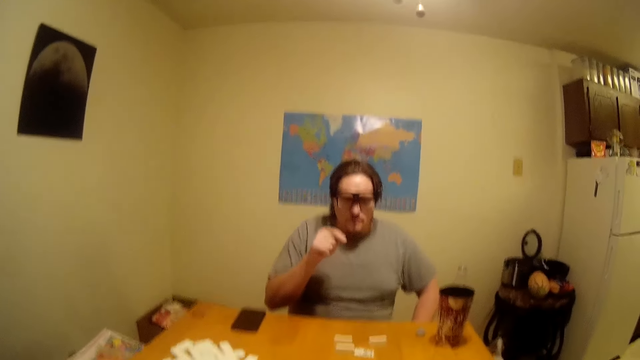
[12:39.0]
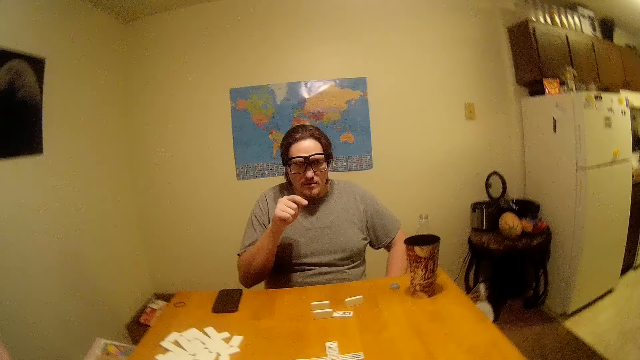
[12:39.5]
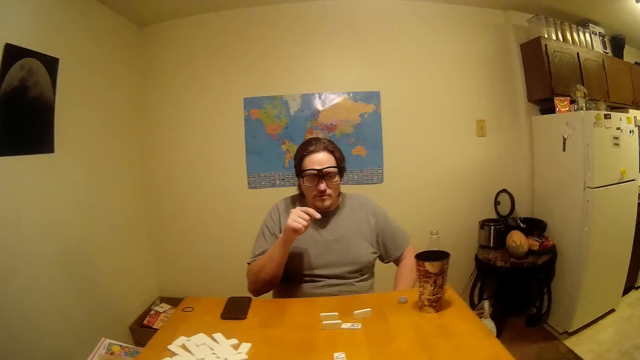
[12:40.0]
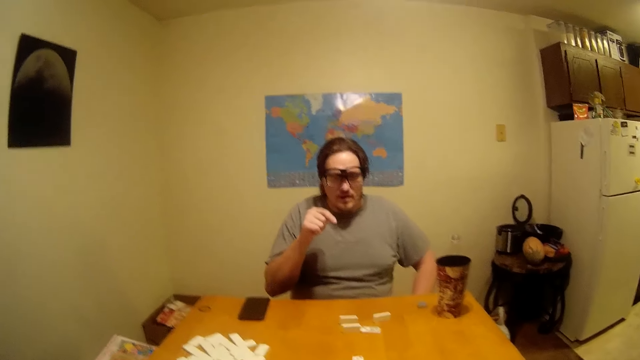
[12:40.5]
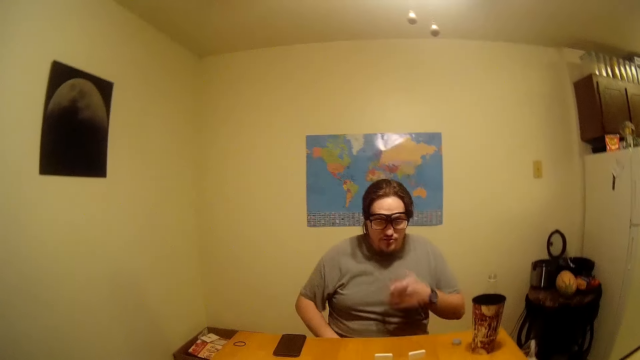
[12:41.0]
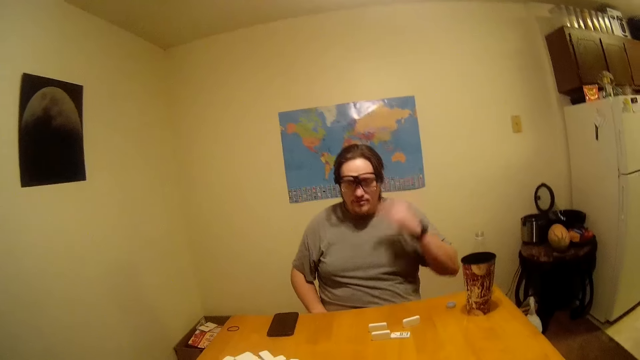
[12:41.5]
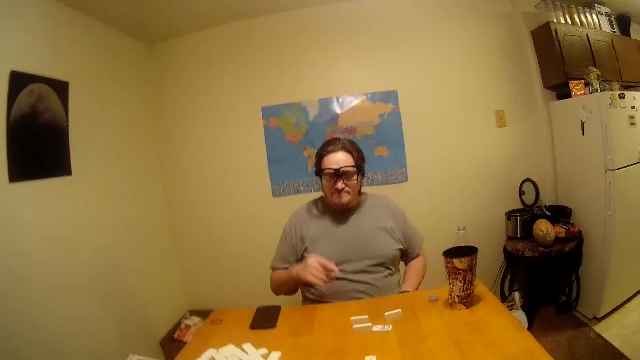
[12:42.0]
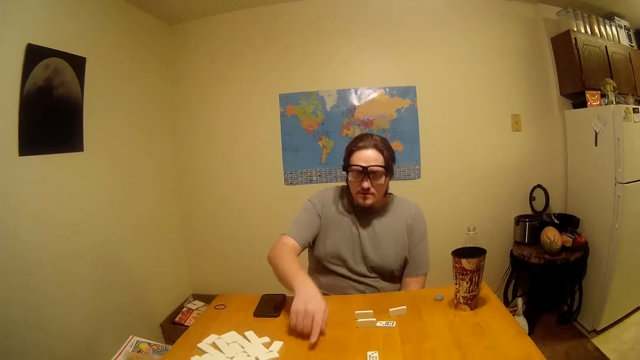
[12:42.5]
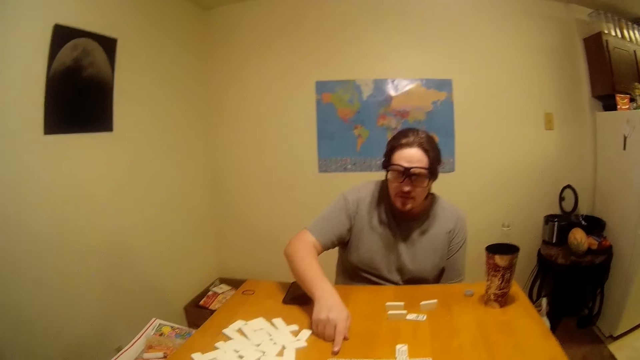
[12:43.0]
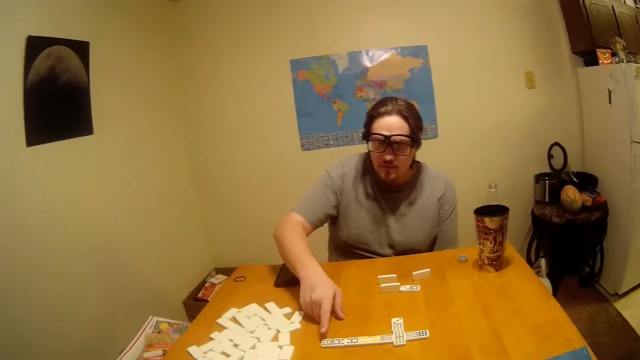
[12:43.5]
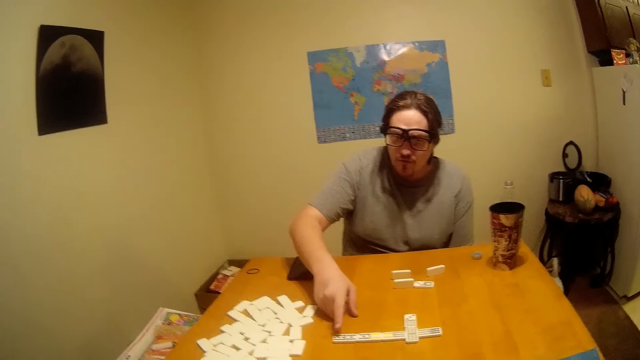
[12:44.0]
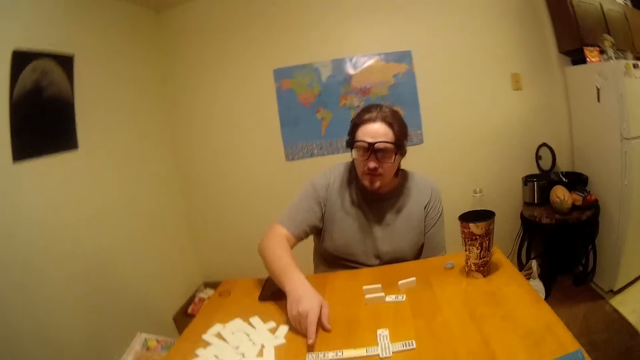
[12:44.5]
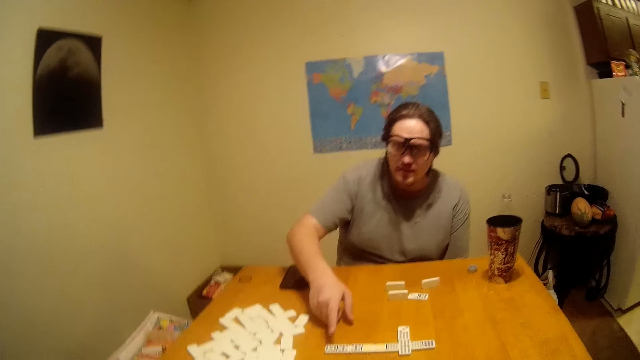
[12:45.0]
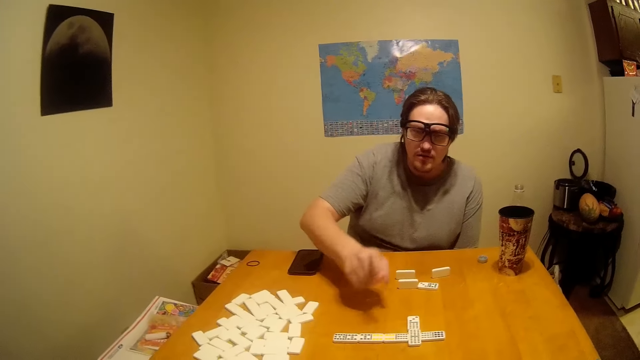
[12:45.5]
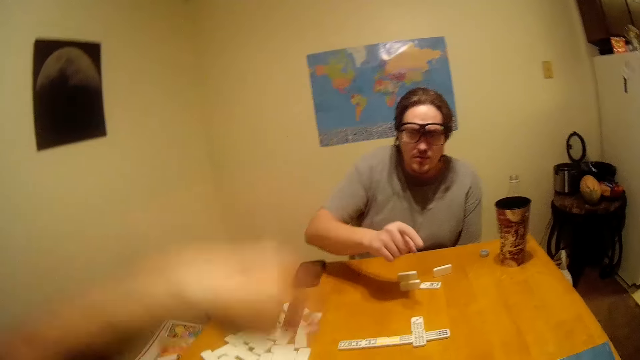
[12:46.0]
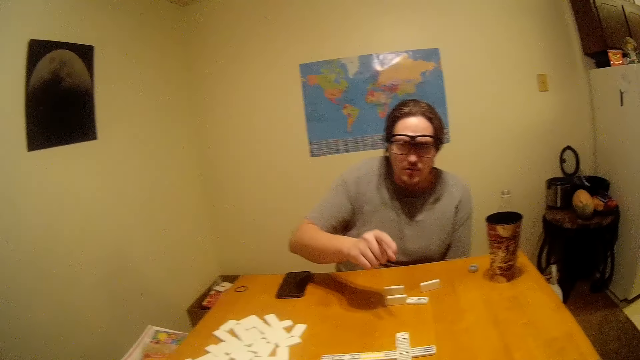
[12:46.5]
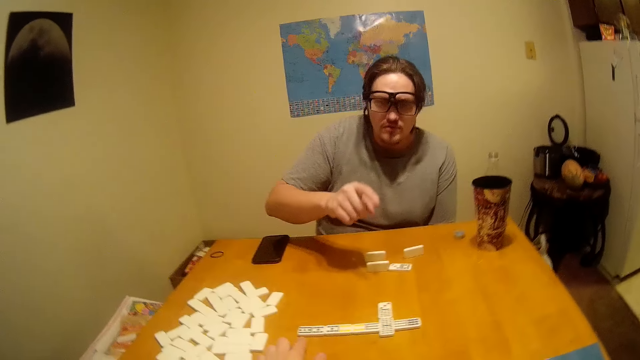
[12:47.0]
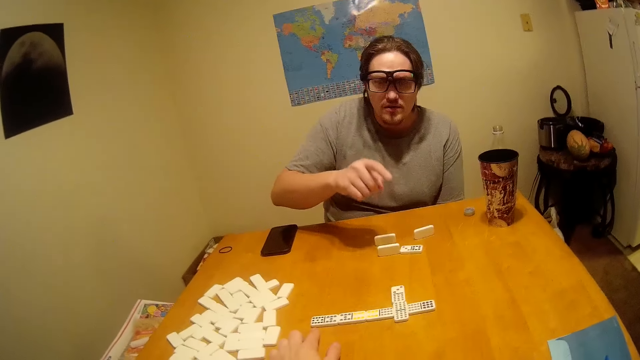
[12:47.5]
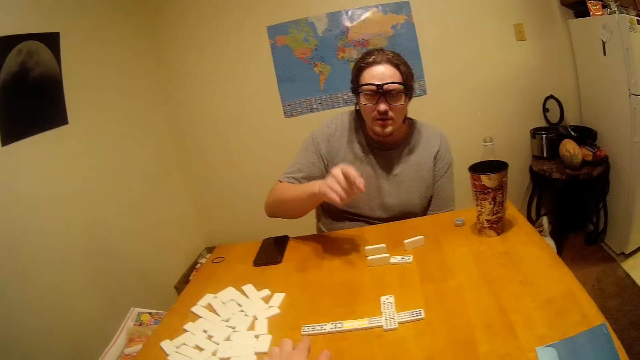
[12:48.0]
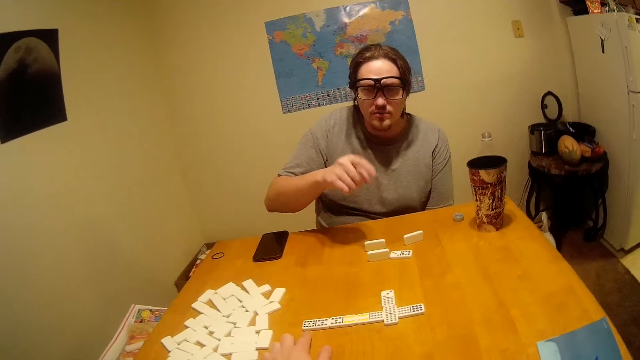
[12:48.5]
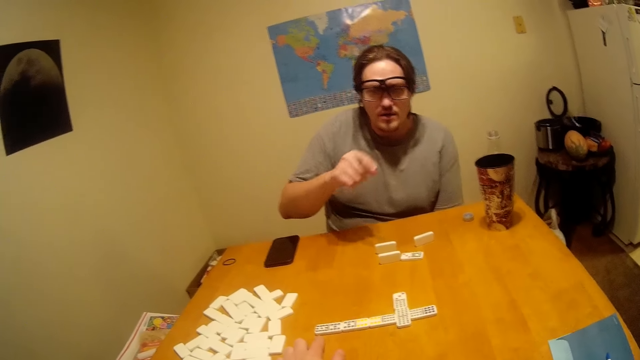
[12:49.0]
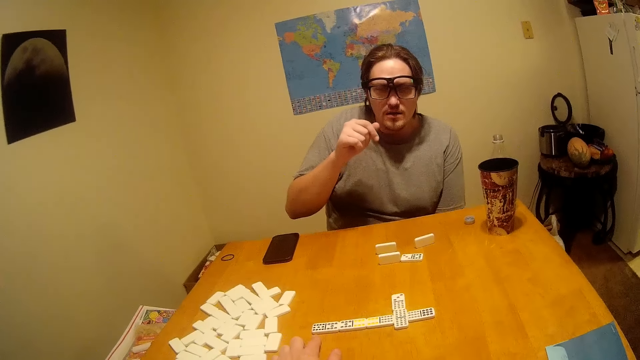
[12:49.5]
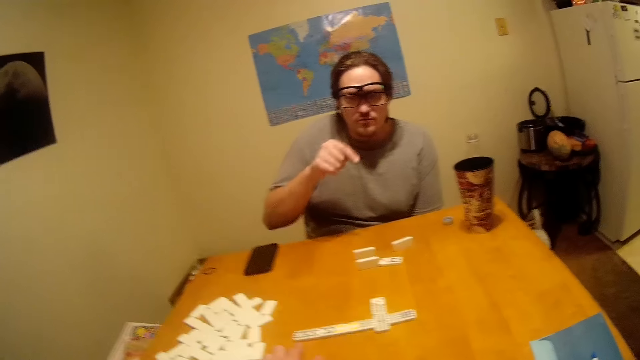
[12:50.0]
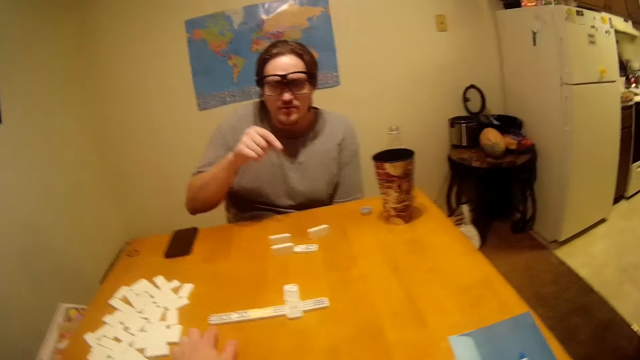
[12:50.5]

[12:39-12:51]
The man lifts the hand, drops the hand. He points at the Chinese board game or Ludo. The camera wearer moves the hand. They drop the hand. The man counts the Ludo.

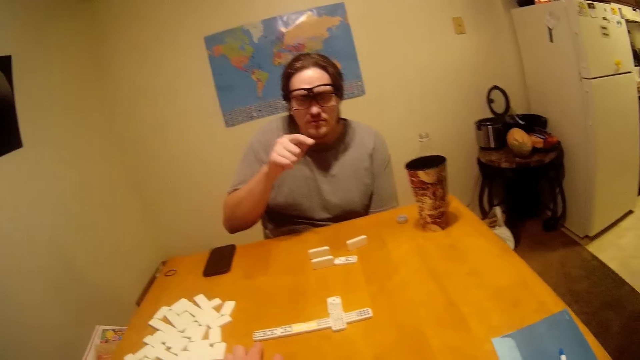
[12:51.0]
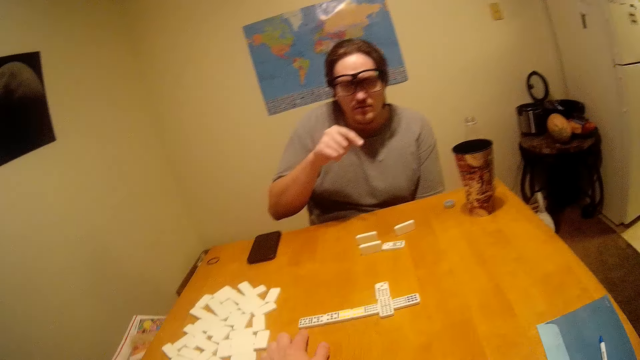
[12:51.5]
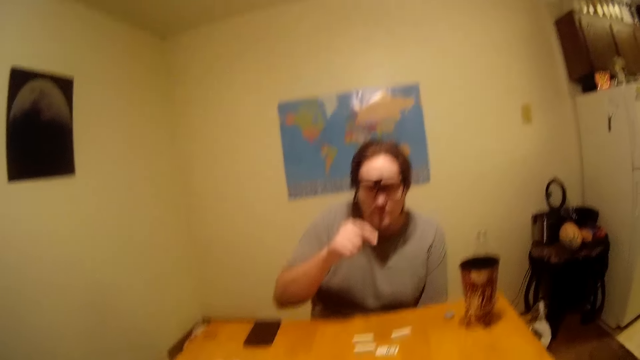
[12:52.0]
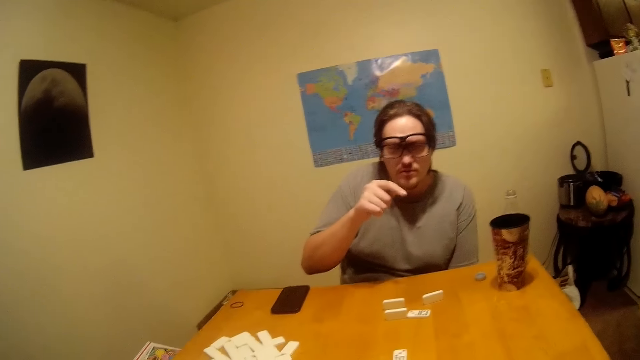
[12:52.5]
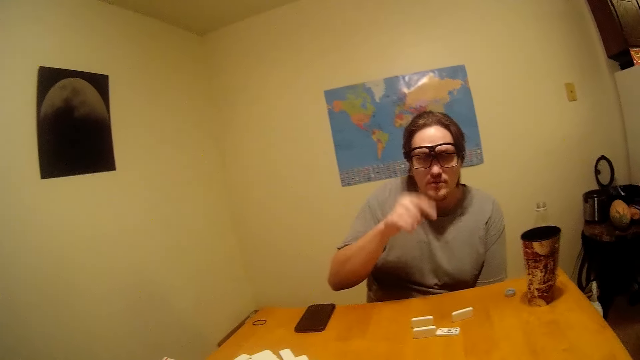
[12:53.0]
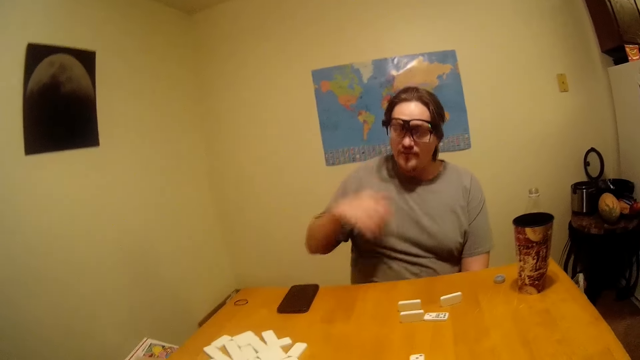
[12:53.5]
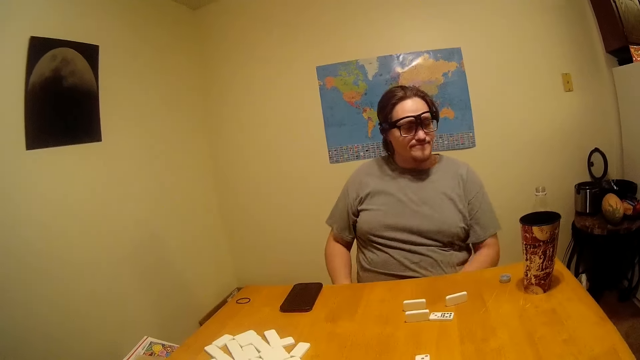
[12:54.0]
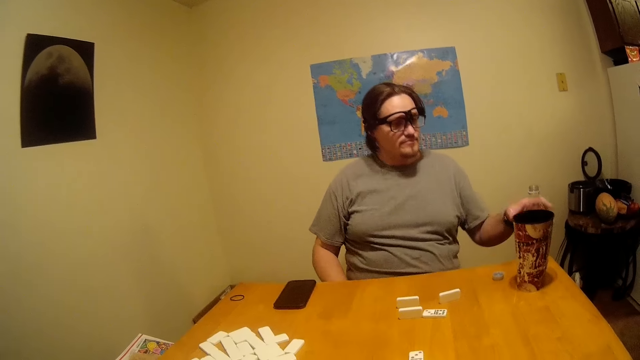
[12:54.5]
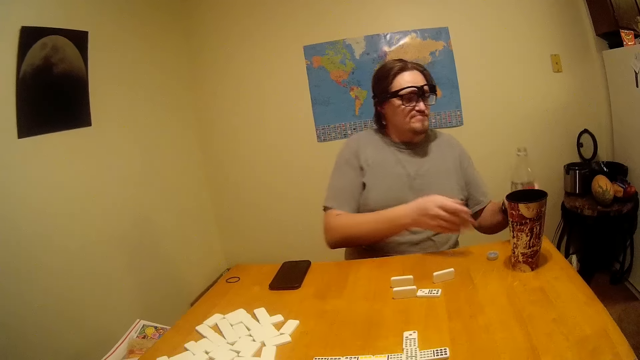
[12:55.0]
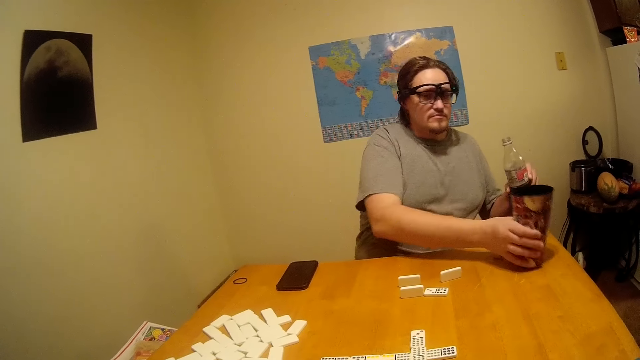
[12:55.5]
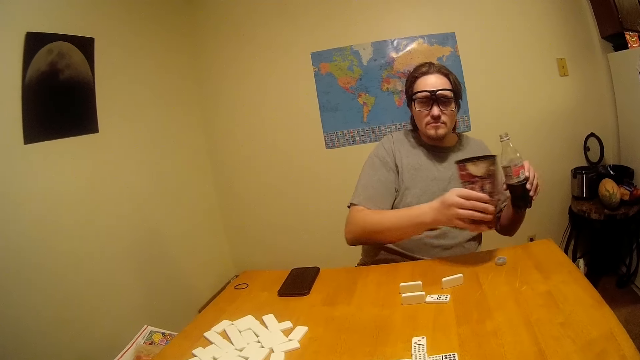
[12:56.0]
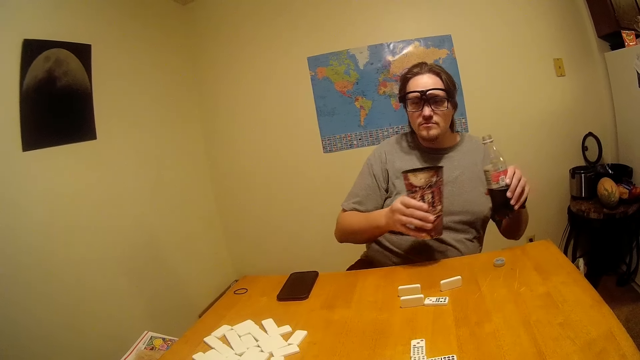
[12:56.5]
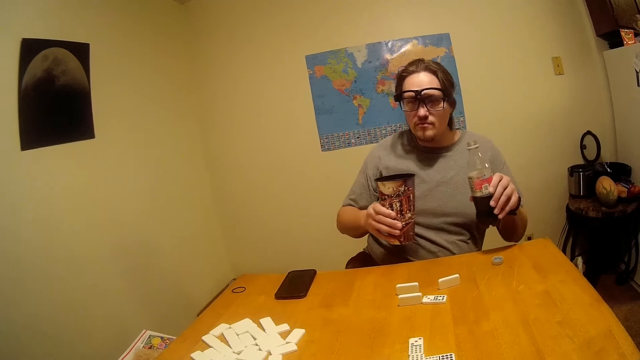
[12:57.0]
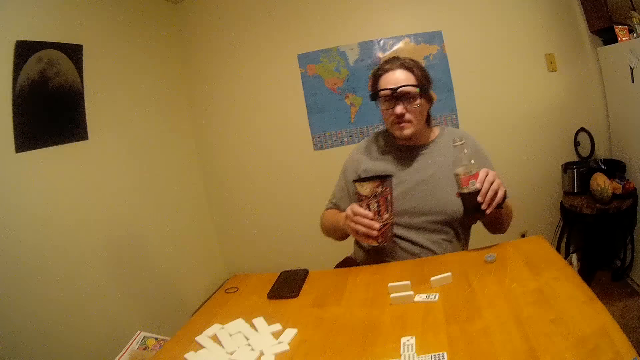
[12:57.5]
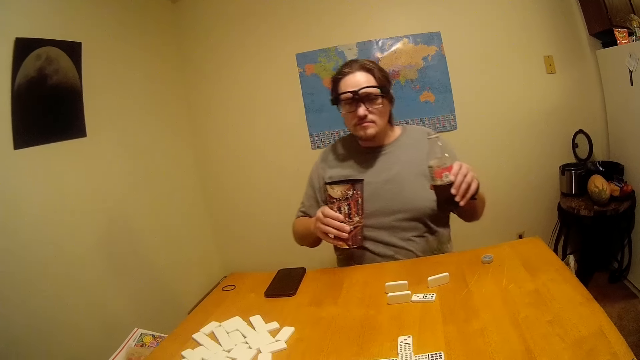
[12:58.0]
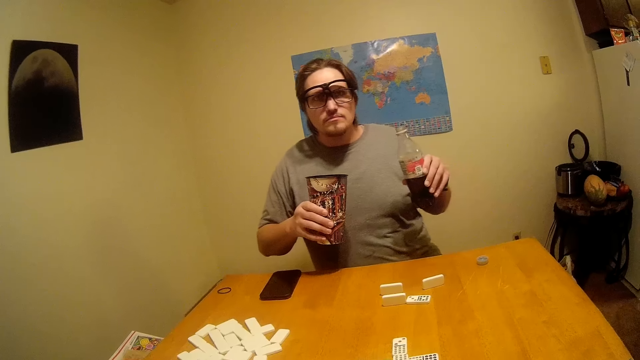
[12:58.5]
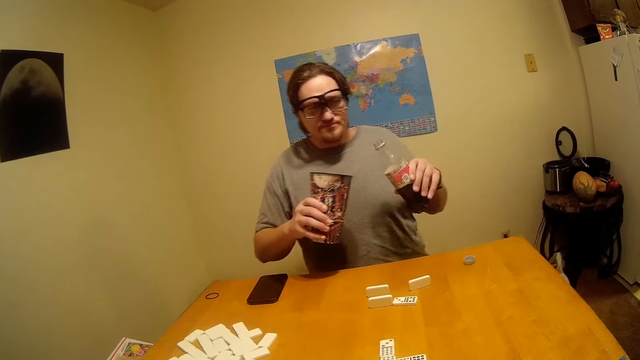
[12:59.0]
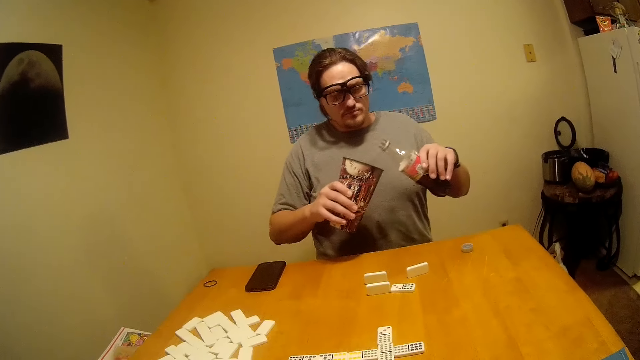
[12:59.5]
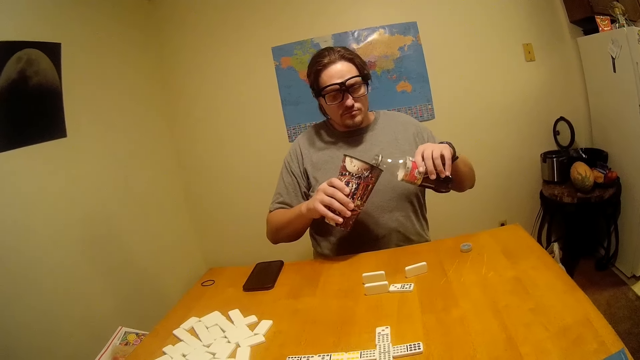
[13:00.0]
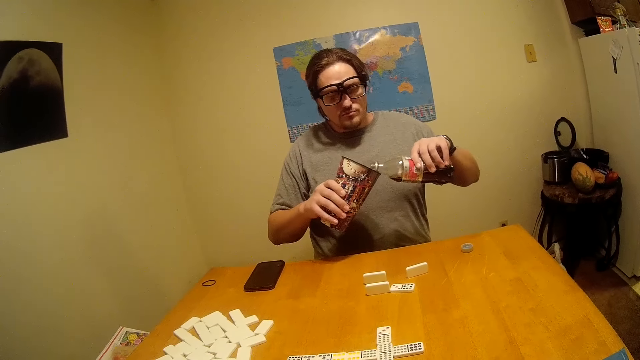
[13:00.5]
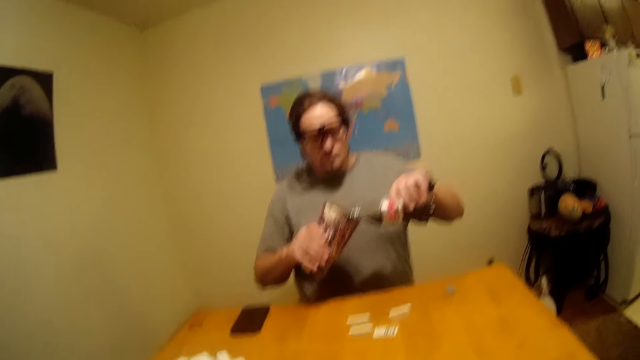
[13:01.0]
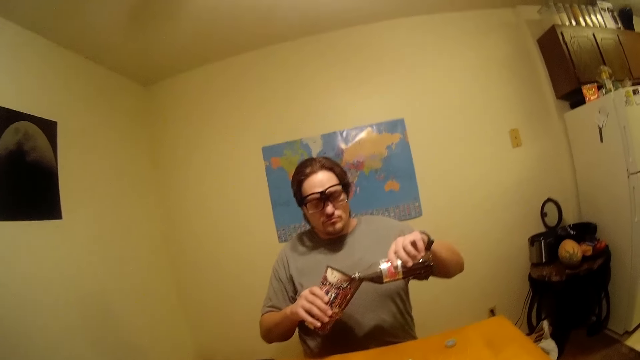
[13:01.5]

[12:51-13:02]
The man moves the hand. He picks up a bottle from the table, picks up a mug or cup from the table. The camera wearer talks. The man pours the soda in the cup.
